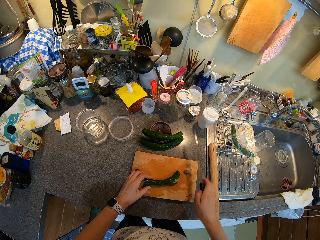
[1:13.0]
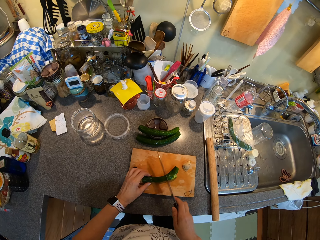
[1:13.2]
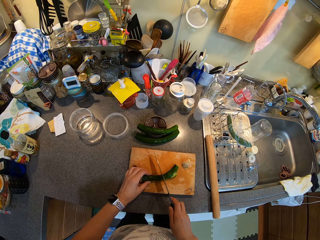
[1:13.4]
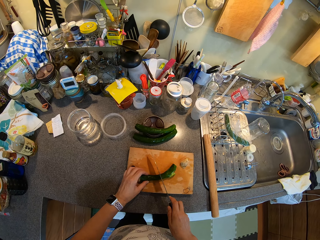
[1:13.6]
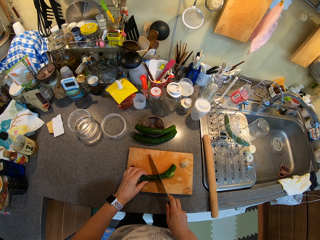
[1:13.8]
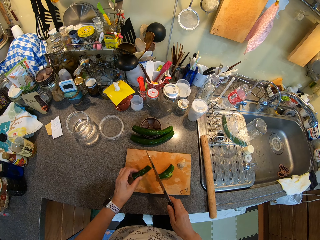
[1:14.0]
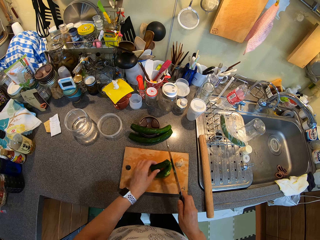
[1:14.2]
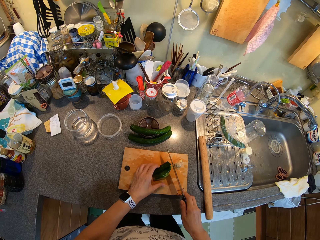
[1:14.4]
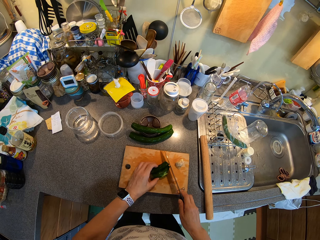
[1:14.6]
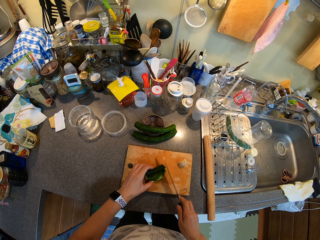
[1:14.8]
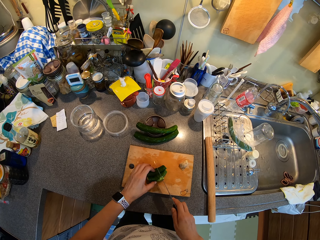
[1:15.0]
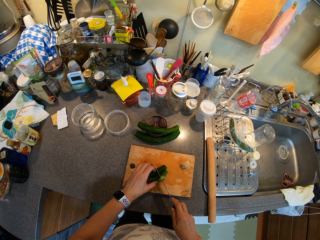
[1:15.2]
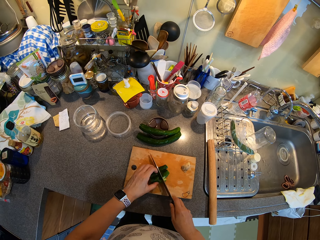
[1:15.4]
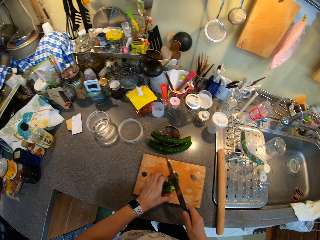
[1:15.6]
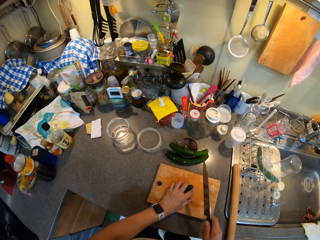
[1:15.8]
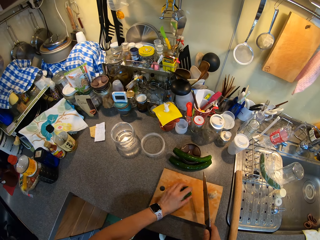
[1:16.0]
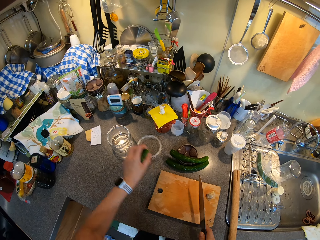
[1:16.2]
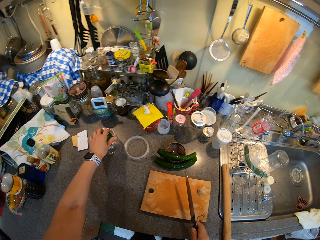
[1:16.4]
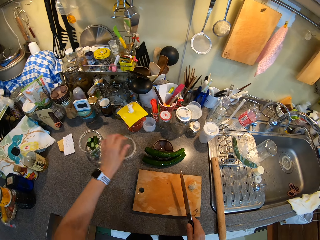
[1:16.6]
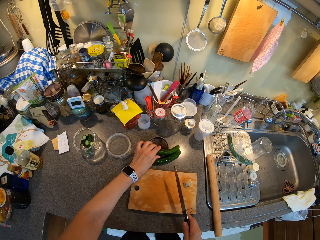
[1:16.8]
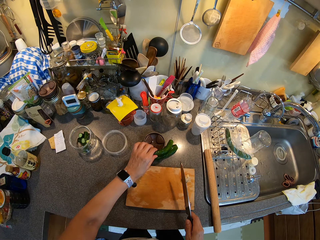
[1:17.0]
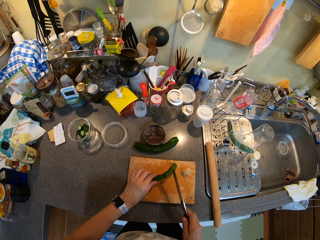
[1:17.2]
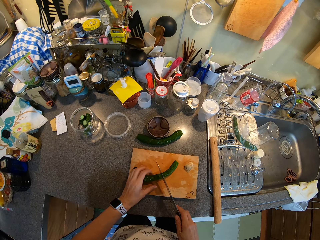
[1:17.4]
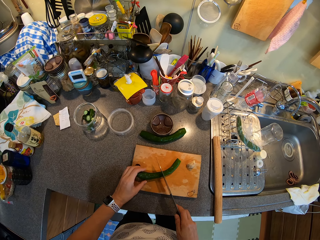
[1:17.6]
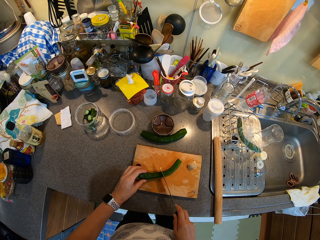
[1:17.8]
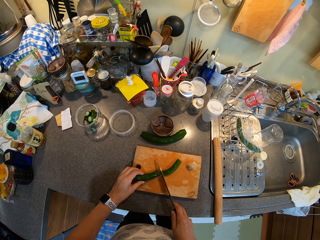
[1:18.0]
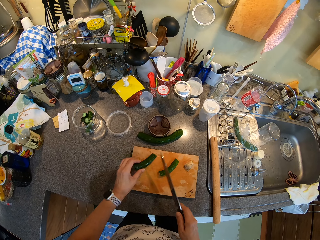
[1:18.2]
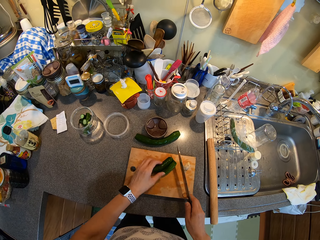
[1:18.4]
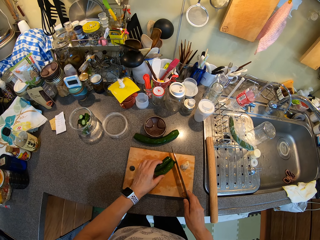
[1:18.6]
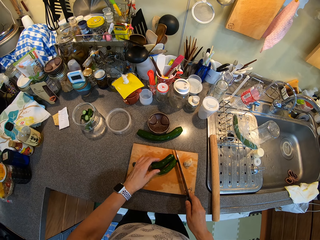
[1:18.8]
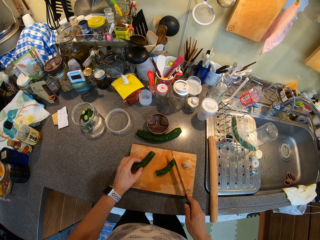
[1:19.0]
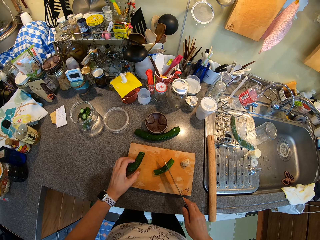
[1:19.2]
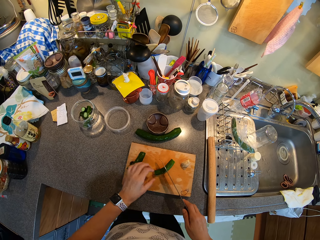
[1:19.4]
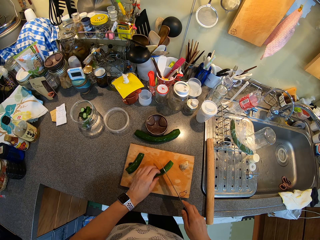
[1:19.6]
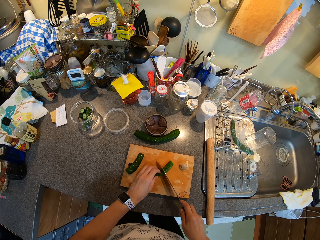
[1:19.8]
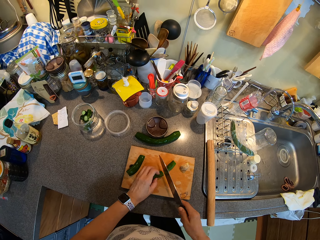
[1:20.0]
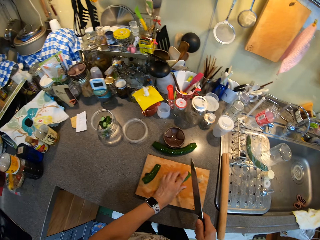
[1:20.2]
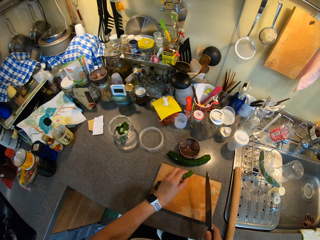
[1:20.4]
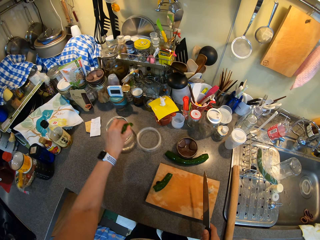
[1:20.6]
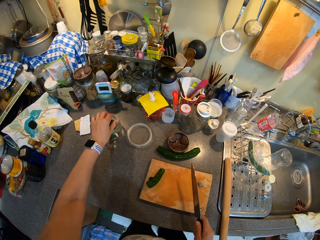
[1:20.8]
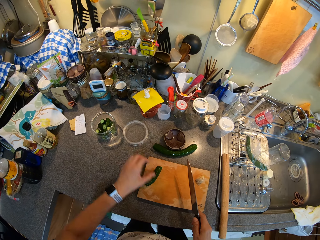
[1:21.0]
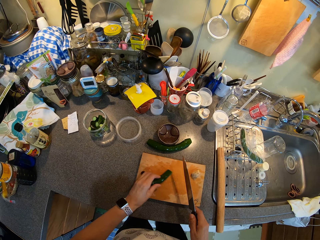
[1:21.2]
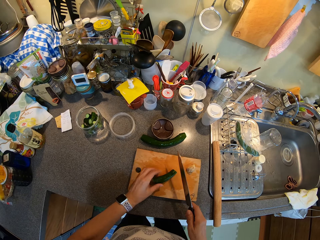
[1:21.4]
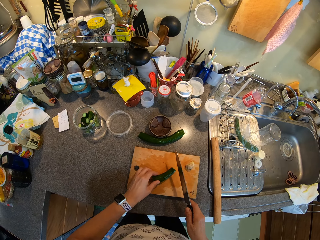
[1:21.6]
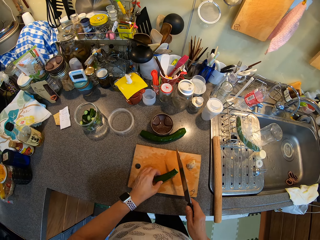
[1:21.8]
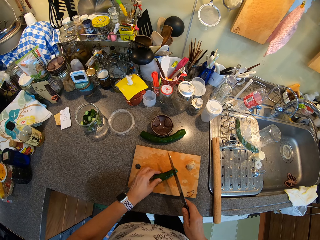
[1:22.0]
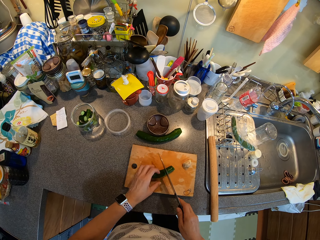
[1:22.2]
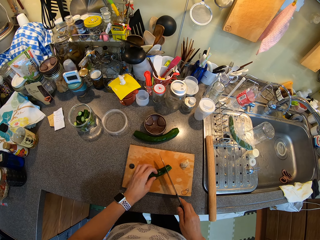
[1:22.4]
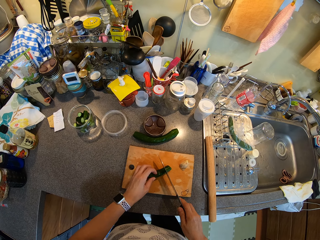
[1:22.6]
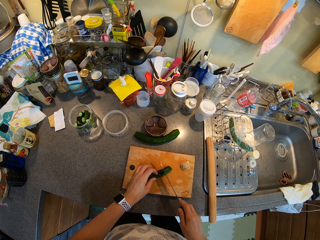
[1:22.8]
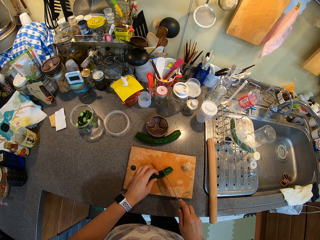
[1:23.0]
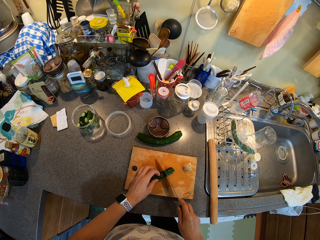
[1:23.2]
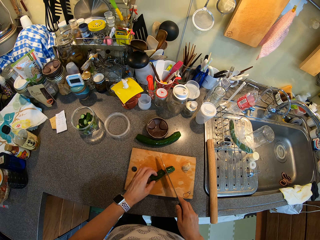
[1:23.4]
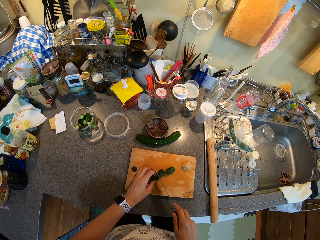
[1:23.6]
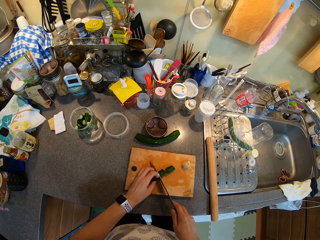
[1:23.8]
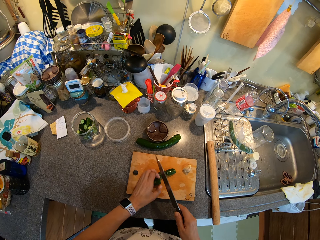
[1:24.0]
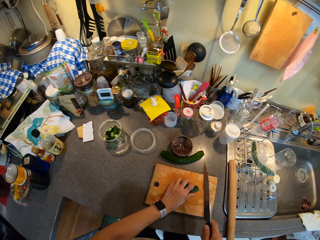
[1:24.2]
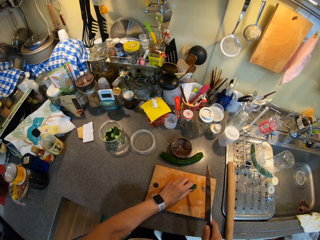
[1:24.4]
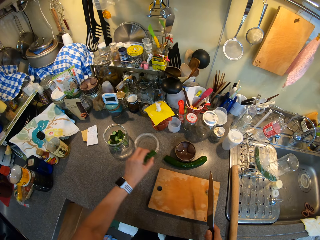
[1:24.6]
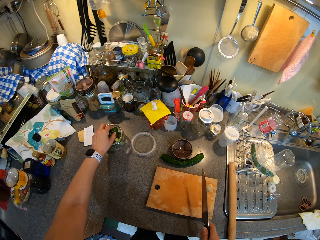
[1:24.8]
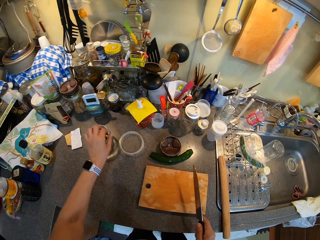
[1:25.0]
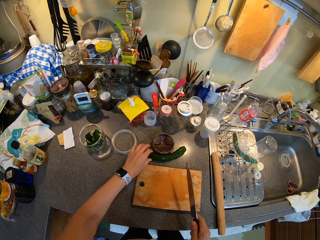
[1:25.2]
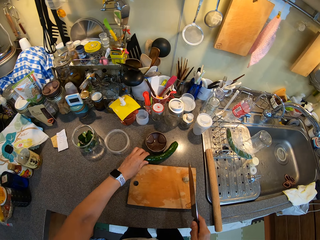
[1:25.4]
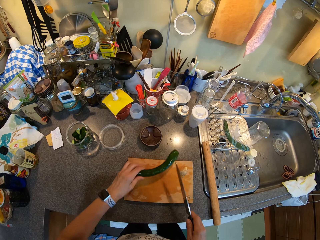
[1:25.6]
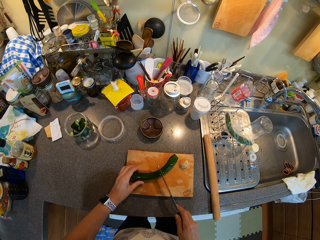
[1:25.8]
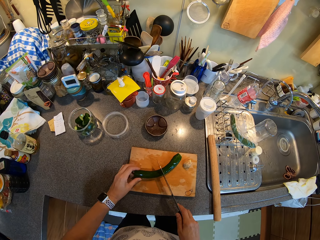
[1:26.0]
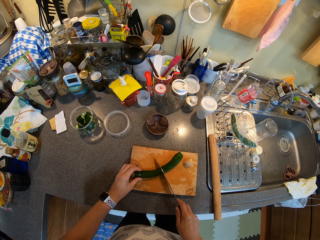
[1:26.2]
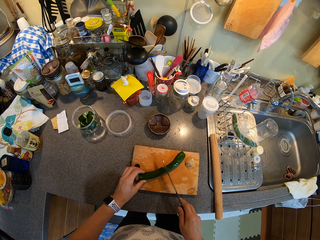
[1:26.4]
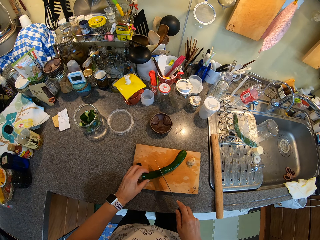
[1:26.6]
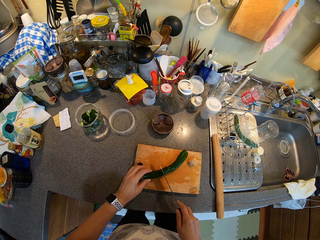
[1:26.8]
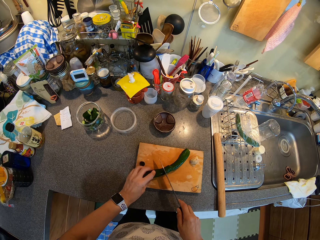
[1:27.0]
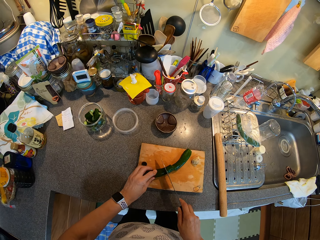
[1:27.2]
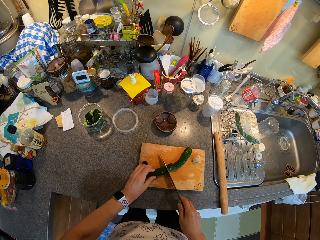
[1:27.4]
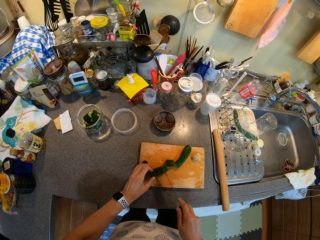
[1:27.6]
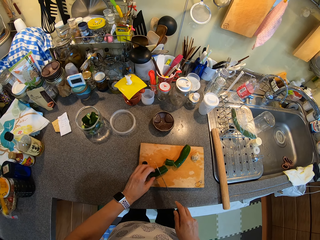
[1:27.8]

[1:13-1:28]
The camera wearer cuts the cucumber. They put the cucumber in a bowl. They cut the cucumber. They put the cucumber in the bowl. They cut the cucumber. They put the cucumber in the bowl. They cut the cucumber.

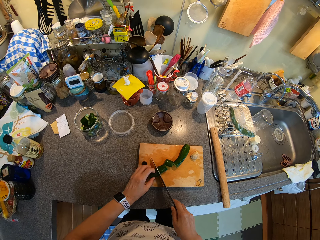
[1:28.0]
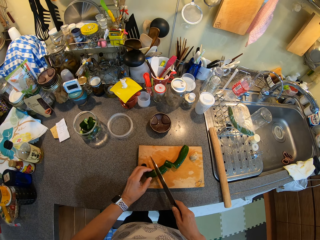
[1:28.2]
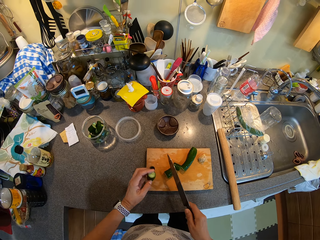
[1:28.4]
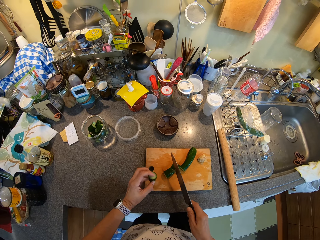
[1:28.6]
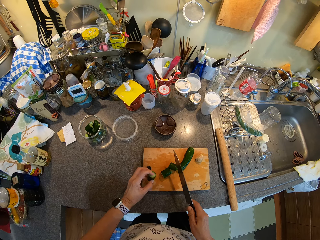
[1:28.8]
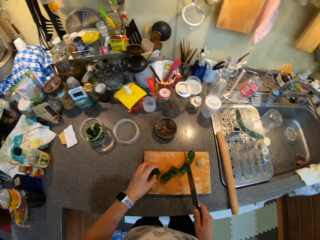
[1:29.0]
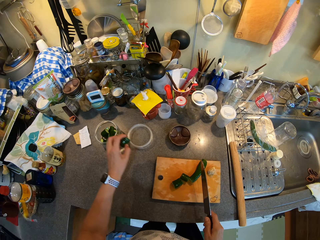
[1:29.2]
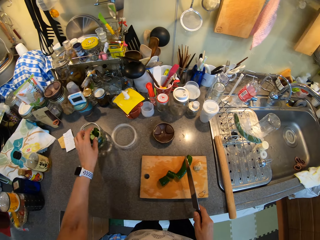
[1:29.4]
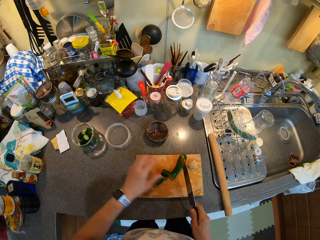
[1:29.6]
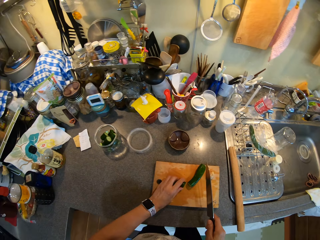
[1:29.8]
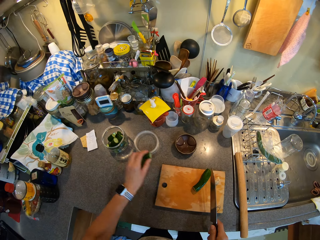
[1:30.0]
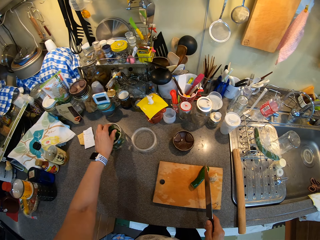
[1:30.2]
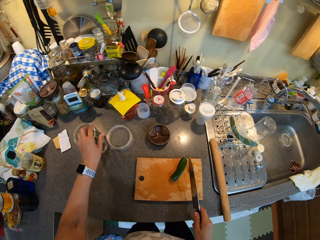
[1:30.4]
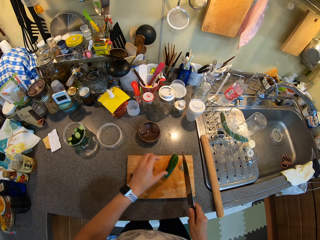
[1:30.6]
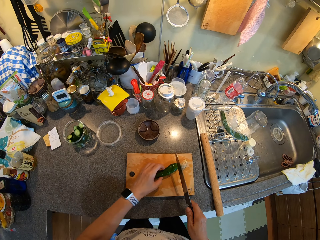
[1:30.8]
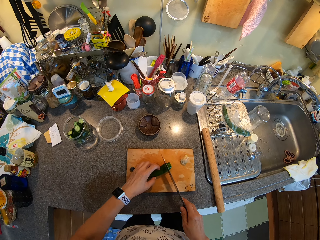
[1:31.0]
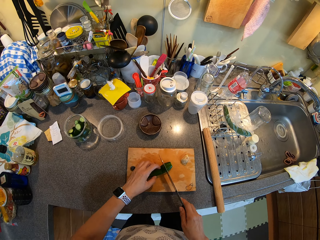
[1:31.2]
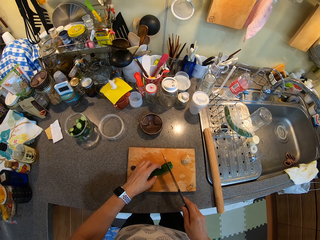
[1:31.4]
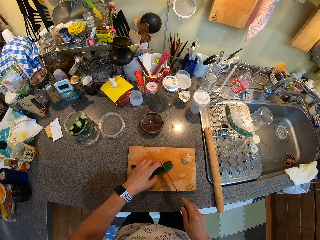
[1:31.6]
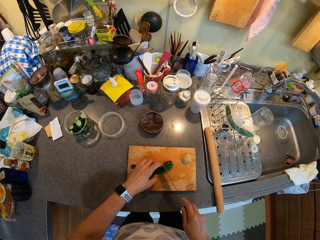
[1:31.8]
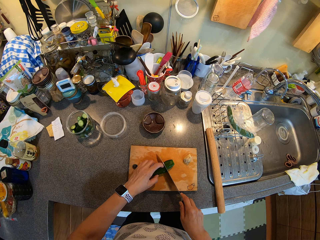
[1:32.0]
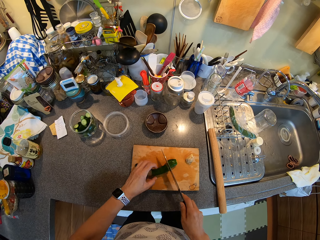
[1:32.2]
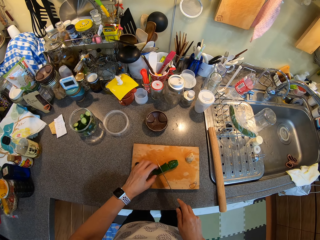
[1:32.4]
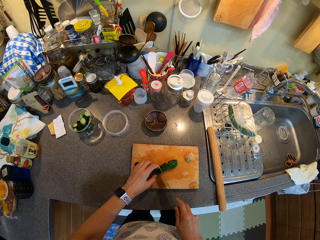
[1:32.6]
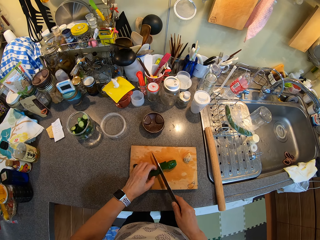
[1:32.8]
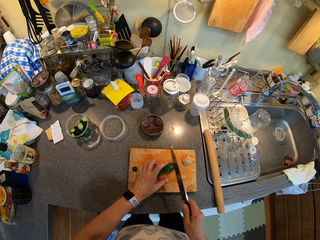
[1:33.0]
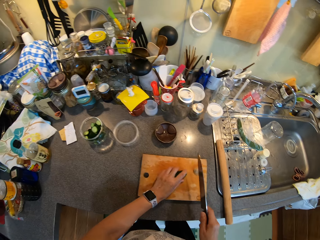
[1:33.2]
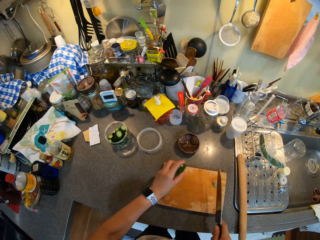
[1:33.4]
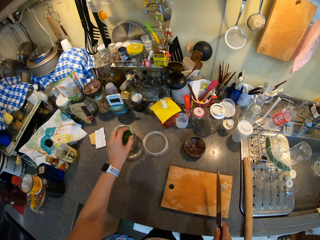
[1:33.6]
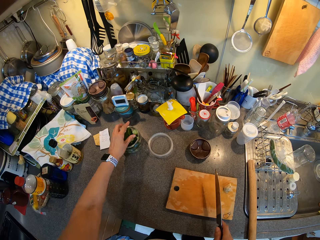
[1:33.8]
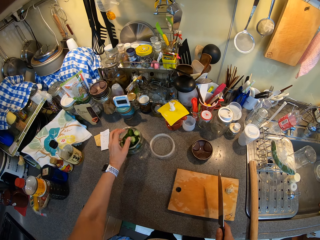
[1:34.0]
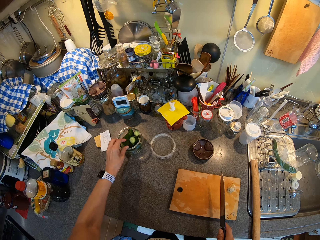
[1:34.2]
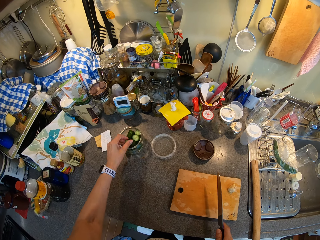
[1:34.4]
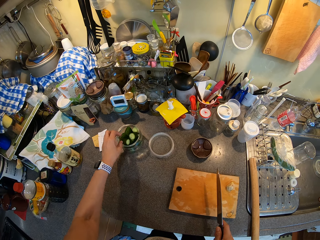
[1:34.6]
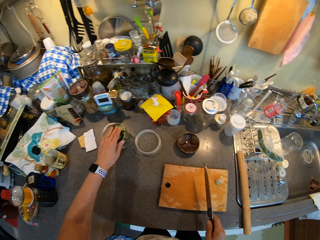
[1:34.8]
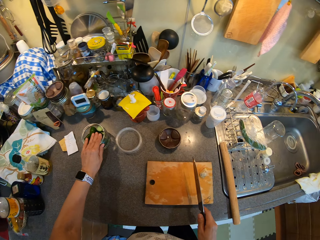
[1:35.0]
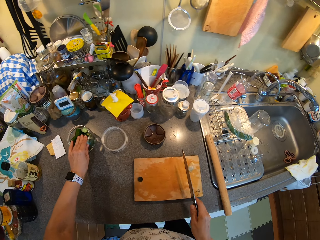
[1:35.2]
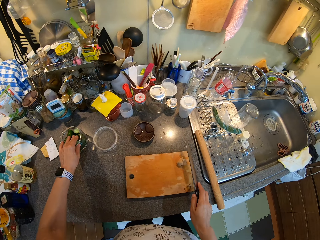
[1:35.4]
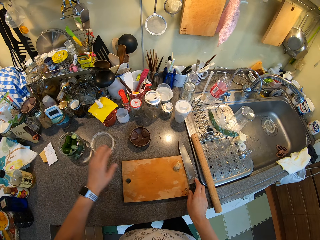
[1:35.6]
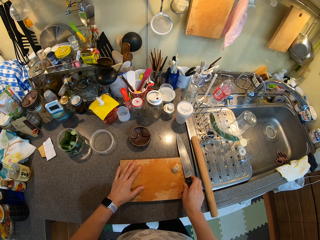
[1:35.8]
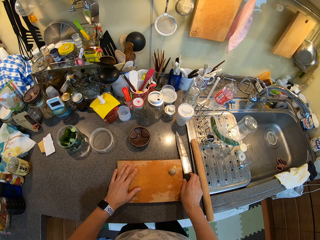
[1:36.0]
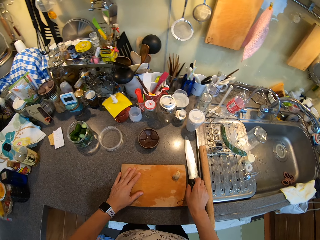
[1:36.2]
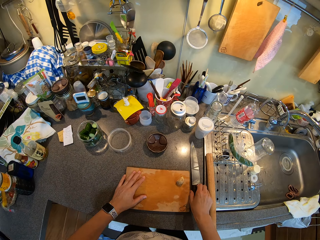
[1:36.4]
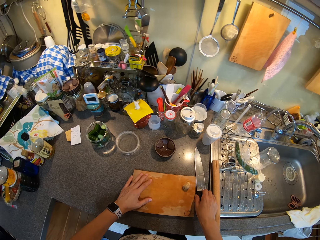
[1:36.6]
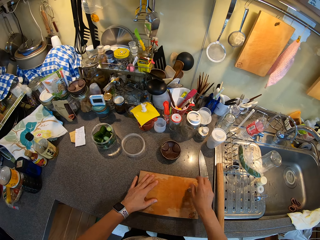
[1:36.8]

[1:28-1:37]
The camera wearer puts the cucumber in a bowl. They cut the cucumber. They put the cucumber in the bowl.
